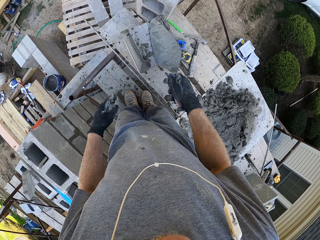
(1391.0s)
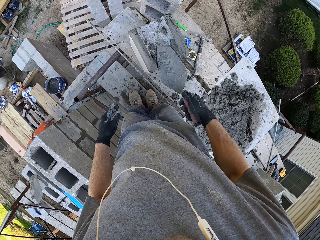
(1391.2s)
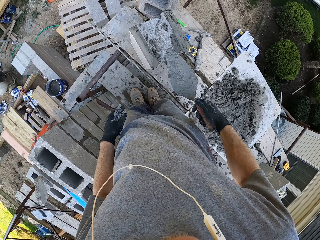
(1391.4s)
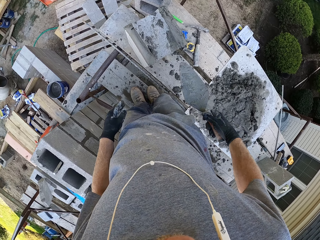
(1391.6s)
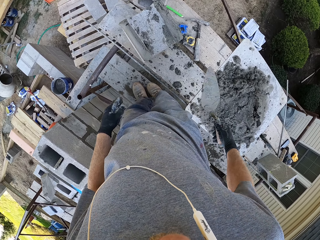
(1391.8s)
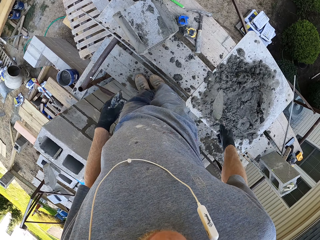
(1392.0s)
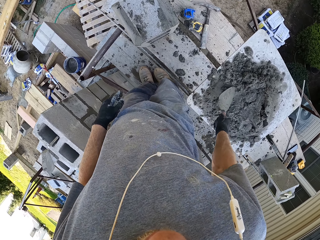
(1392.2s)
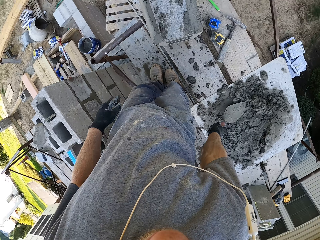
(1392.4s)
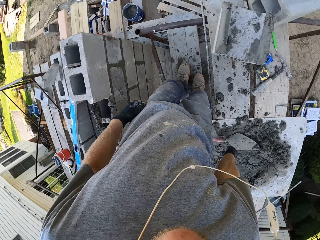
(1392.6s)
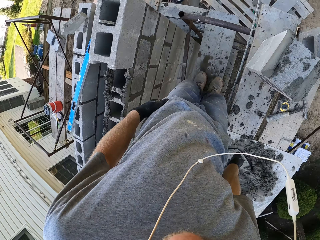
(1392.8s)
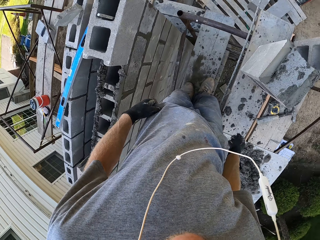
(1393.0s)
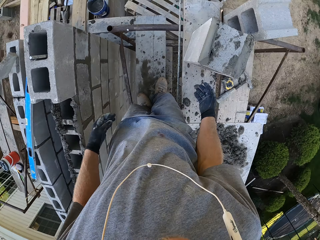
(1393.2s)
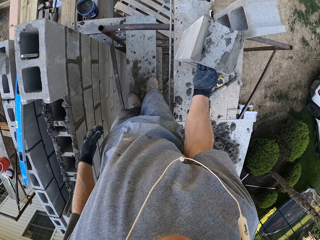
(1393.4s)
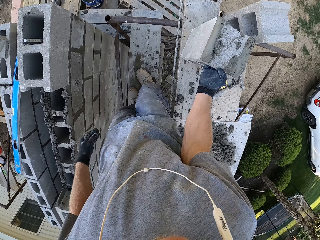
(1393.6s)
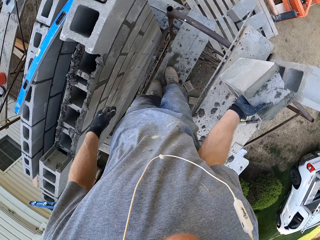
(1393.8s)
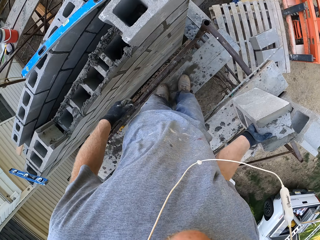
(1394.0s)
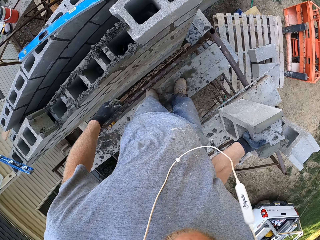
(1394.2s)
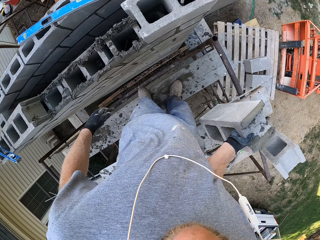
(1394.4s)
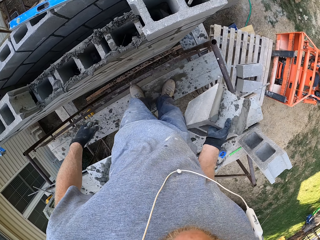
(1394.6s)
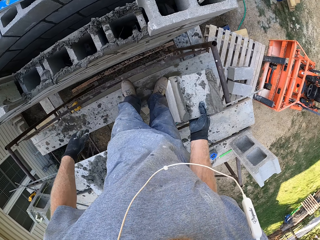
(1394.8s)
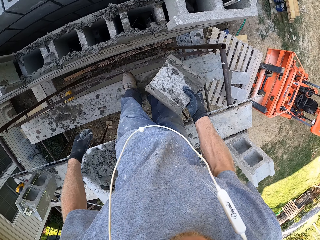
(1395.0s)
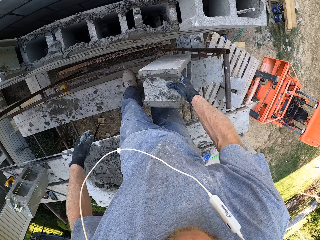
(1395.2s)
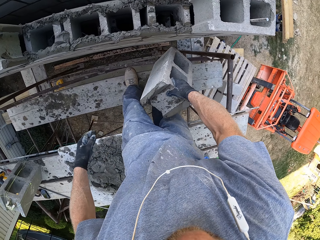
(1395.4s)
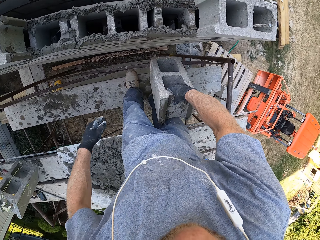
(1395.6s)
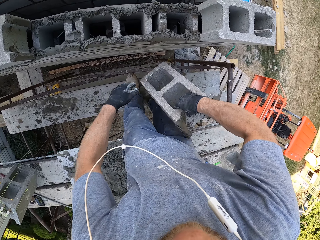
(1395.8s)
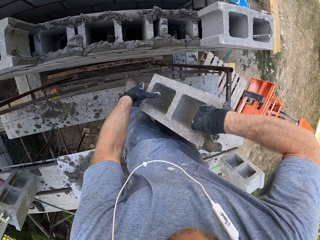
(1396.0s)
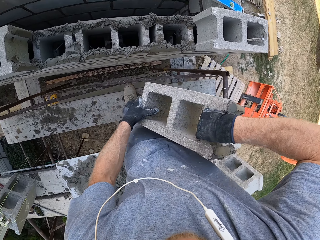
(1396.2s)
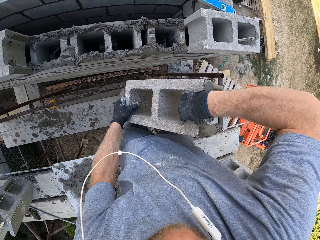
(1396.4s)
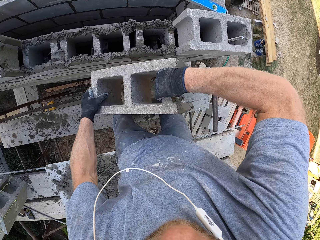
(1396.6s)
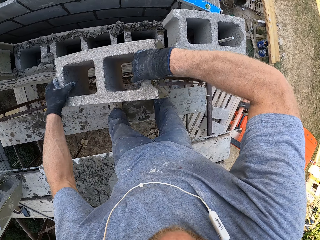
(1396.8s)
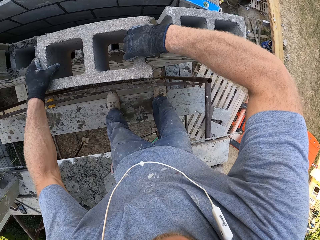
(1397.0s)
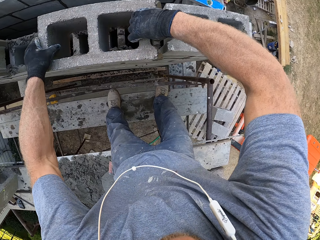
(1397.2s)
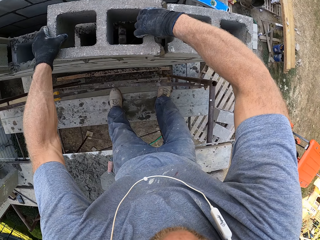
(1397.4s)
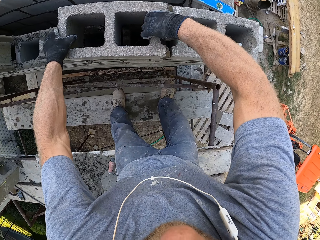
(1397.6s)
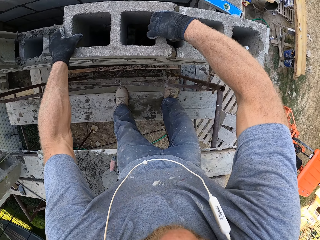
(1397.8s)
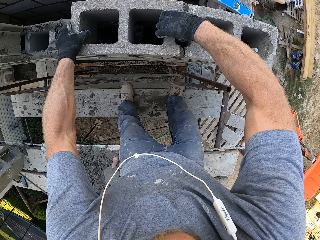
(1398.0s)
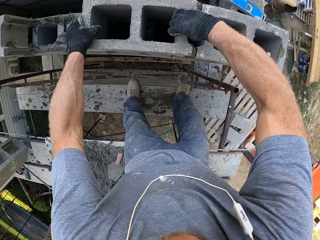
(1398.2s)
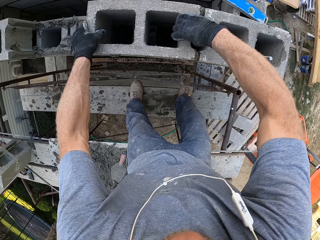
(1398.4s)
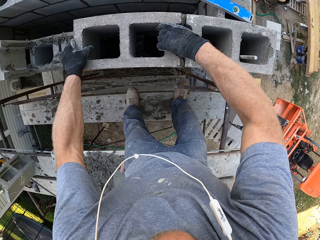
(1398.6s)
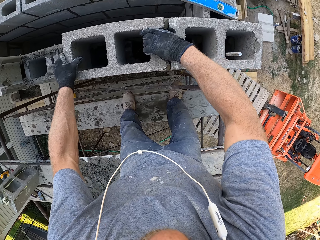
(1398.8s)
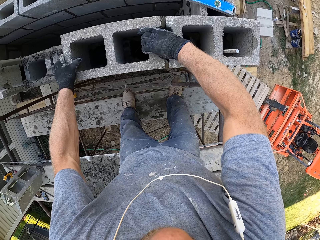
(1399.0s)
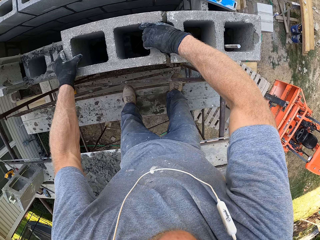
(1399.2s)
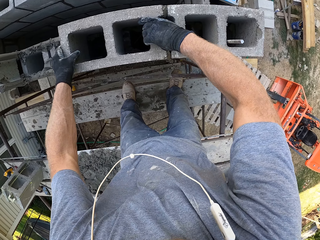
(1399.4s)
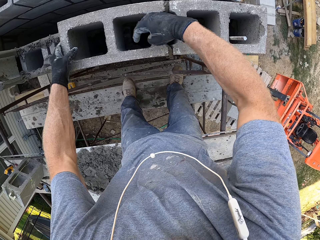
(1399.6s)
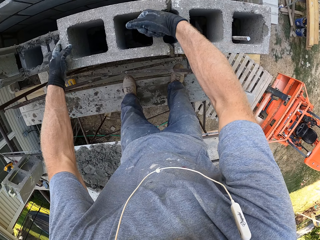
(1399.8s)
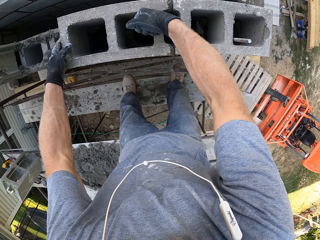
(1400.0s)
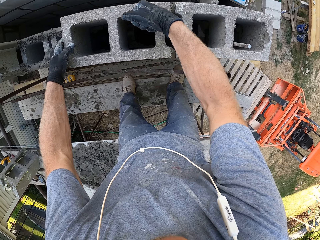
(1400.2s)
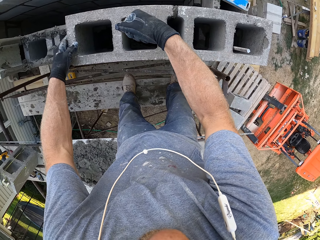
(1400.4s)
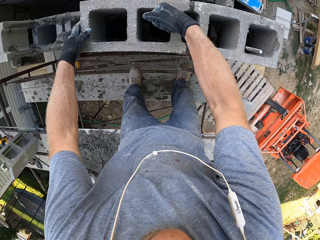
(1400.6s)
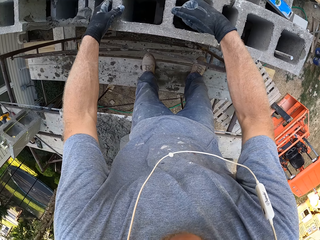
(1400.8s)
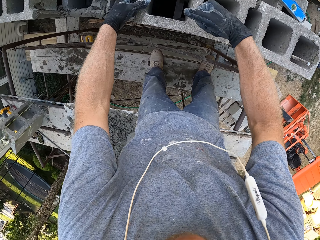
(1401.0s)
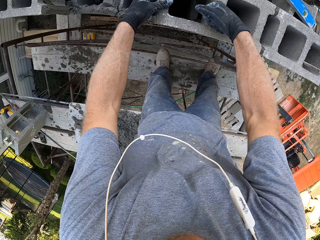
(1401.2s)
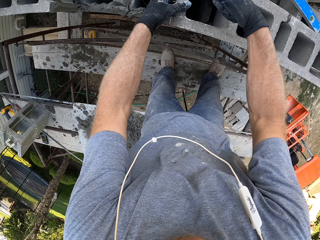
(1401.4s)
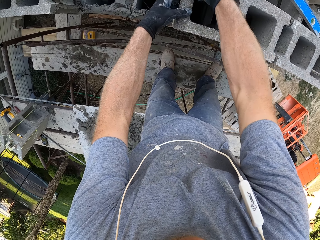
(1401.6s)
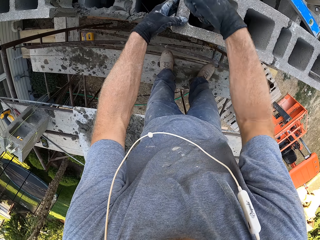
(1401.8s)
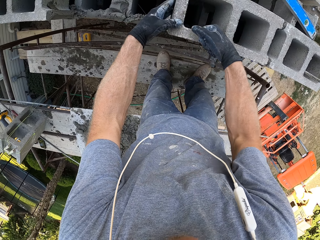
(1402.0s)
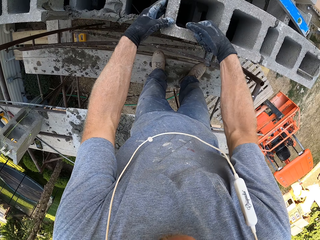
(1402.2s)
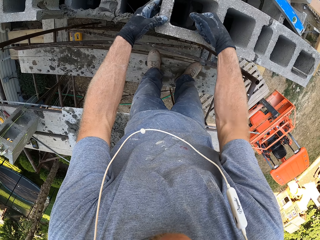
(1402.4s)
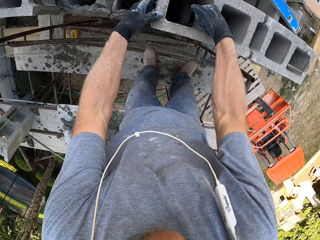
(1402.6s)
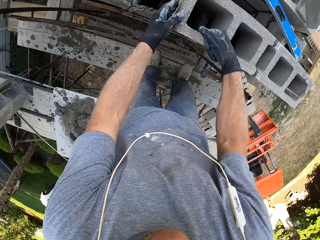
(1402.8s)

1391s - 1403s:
The camera wearer drops the trowel on the cement board. They pick the brick, carry the brick to the wall, and place the brick on the ongoing building. They fix the brick.

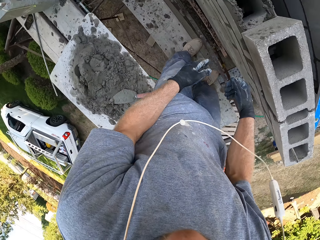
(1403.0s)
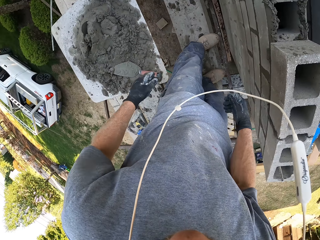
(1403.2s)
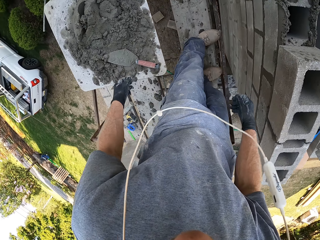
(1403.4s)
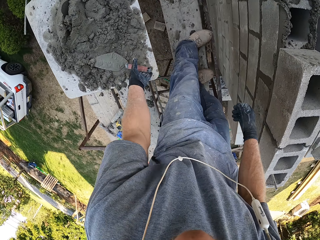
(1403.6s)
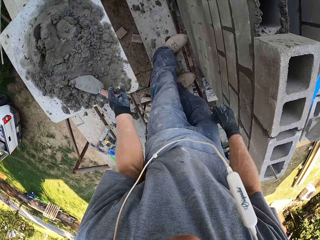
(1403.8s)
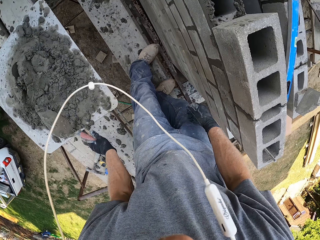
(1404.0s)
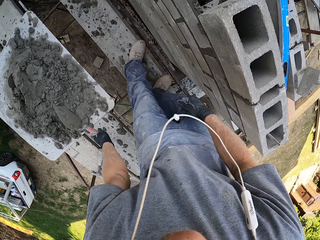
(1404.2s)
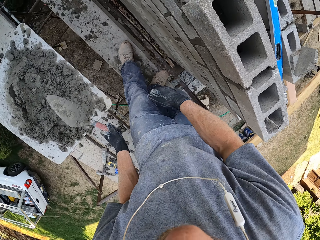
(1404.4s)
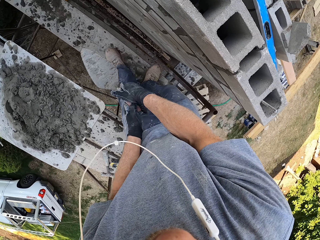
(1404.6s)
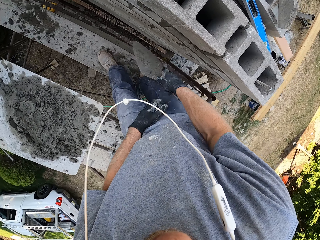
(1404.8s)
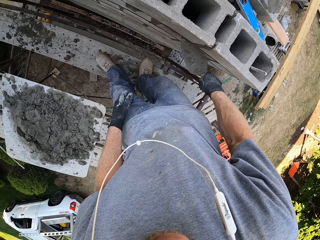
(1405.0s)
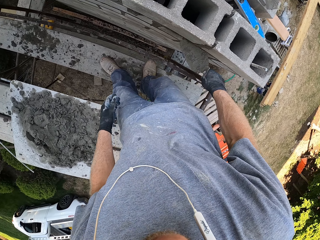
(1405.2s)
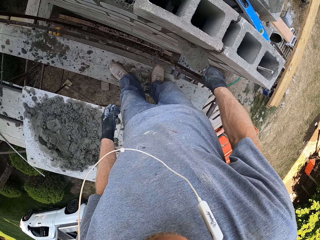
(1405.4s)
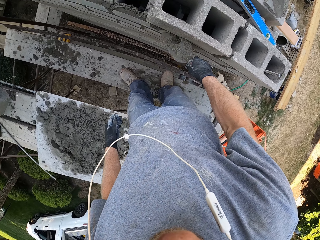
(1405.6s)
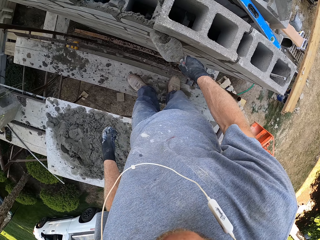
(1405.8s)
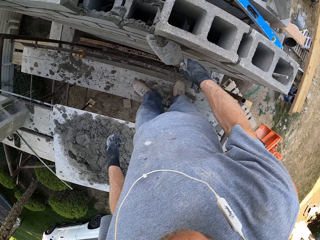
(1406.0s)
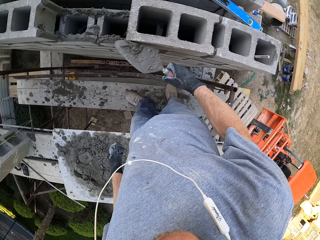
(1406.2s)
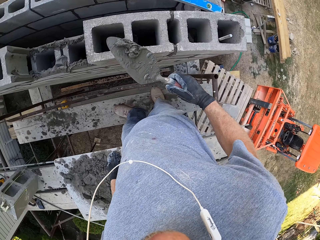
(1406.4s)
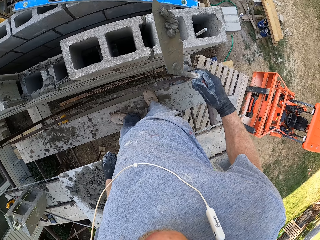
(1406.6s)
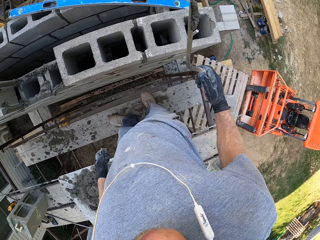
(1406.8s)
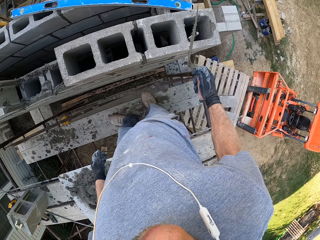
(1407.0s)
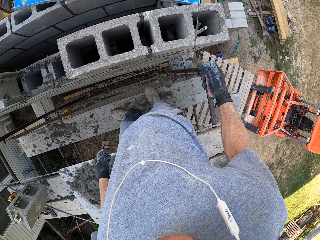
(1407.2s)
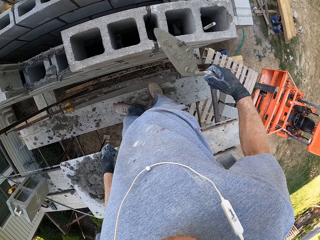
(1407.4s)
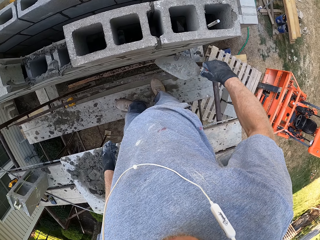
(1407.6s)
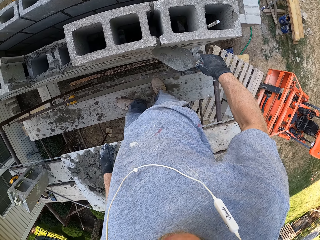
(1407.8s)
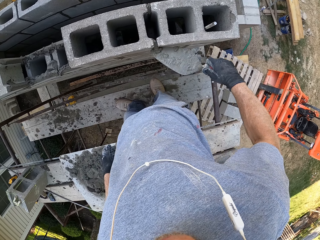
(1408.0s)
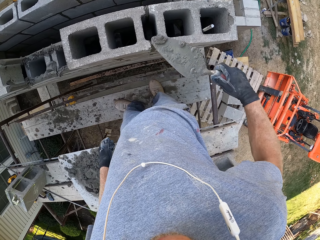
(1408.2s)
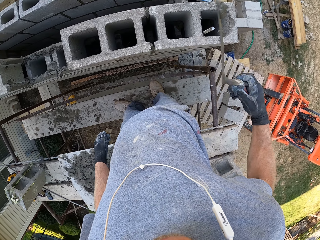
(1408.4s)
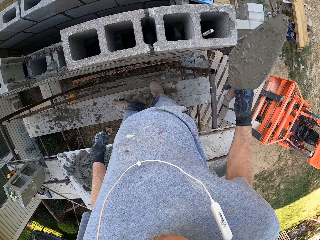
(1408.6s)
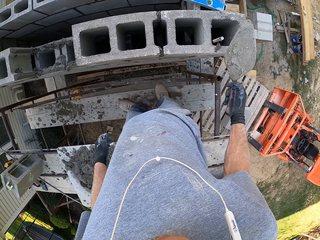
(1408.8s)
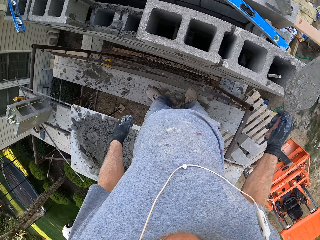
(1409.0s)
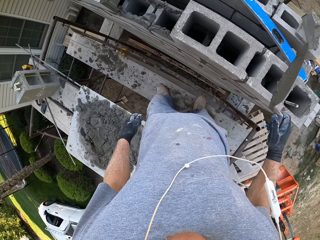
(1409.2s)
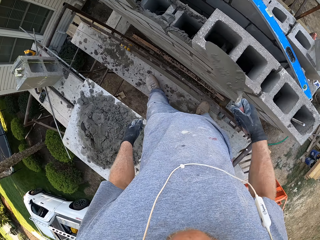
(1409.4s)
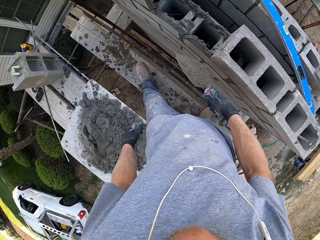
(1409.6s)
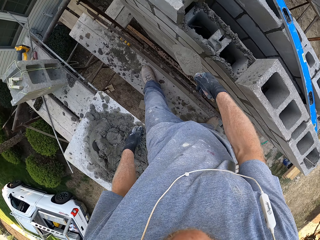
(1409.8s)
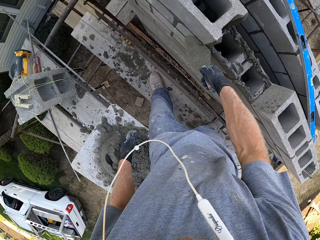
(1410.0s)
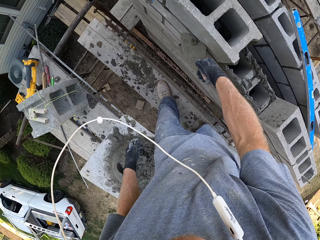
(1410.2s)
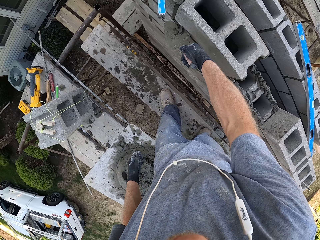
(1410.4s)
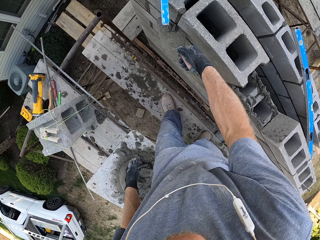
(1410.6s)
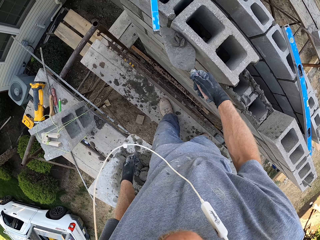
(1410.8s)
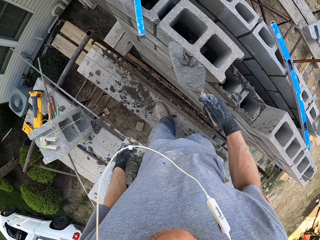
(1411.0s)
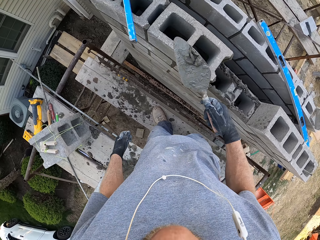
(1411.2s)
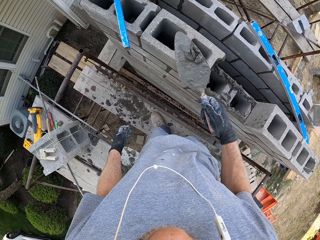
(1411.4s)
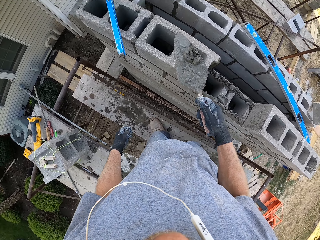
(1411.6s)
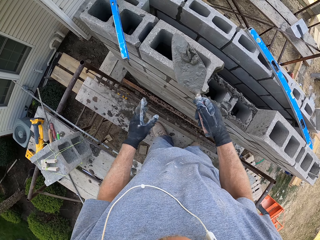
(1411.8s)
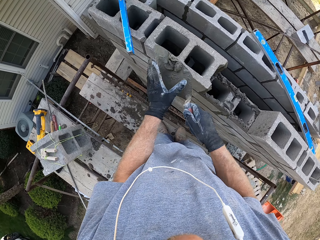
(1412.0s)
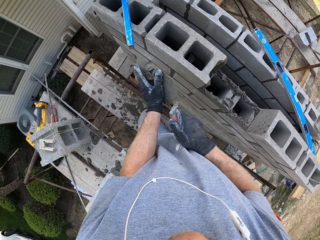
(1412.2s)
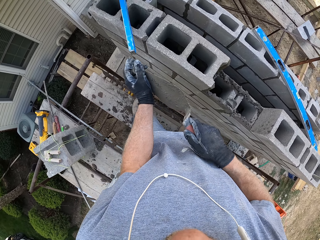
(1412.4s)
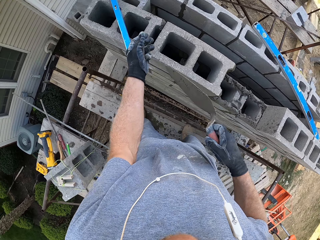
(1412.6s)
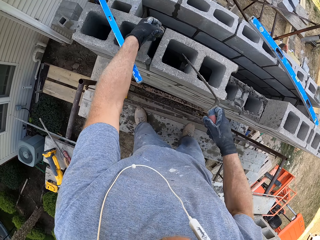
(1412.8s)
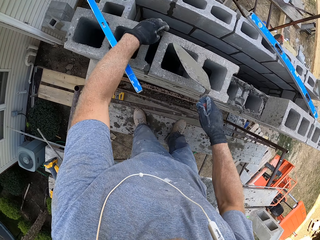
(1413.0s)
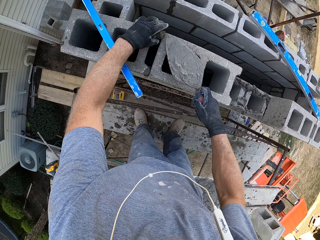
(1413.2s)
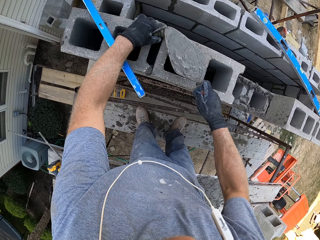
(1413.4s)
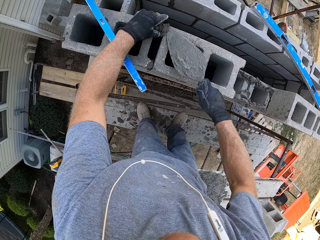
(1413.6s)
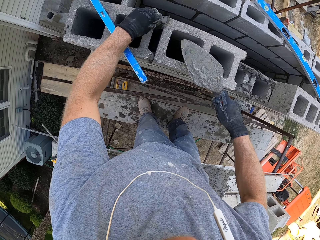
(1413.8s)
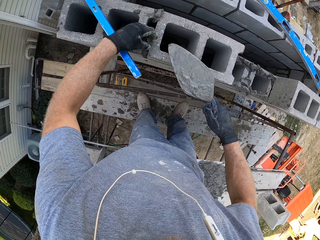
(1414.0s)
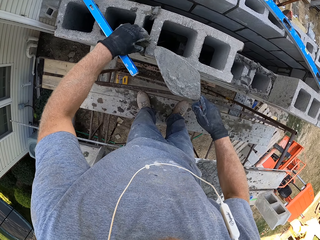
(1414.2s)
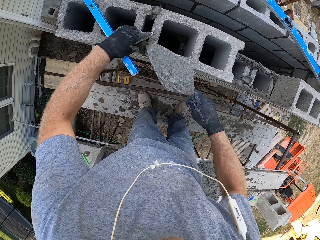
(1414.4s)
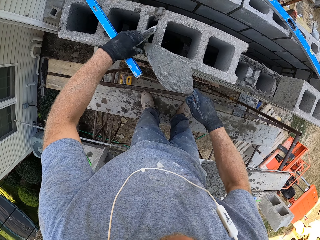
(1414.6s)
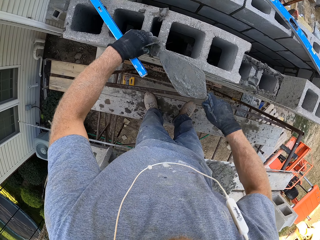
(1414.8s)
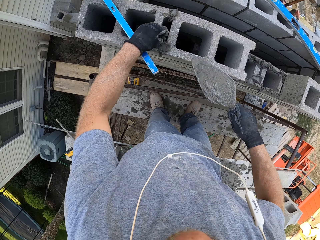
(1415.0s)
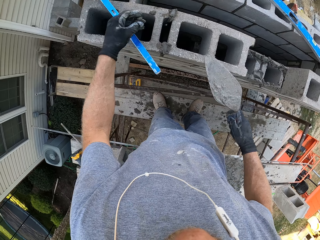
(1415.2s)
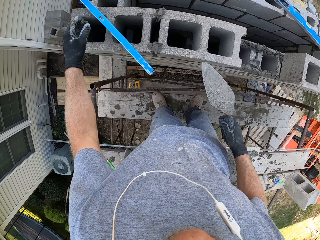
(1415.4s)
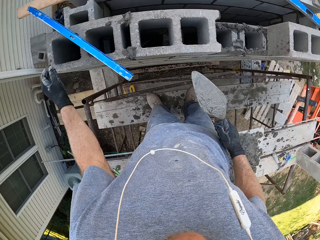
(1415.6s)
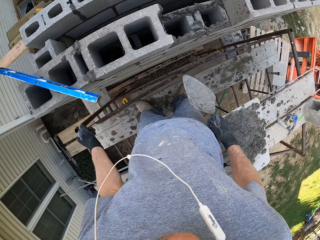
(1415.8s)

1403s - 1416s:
The camera wearer picks the trowel from the cement. They shift the trowel to the right hand. They scoop the excess cement on the wall with the trowel. They smoothen the cement. They pour the cement inside the brick hole. They scoop the excess cement on the wall. They pour the cement inside the brick hole. They scoop the excess cement on the wall. They pick the cement from the trowel with the hand. They position the cement on the bricks' gap. They compress the cement in the gap with the trowel. They fix the wall. They position the cement on the bricks' gap. They compress the cement in the gap with the trowel.
